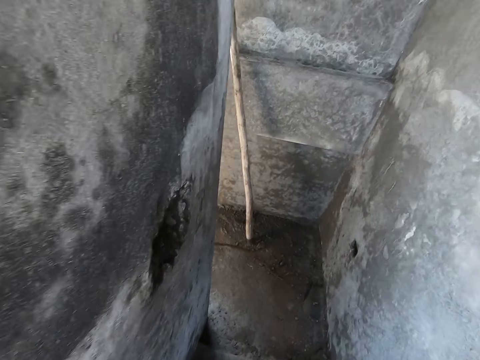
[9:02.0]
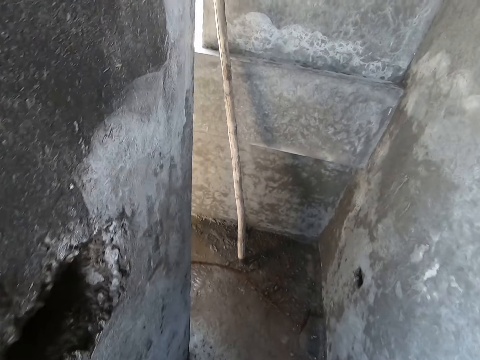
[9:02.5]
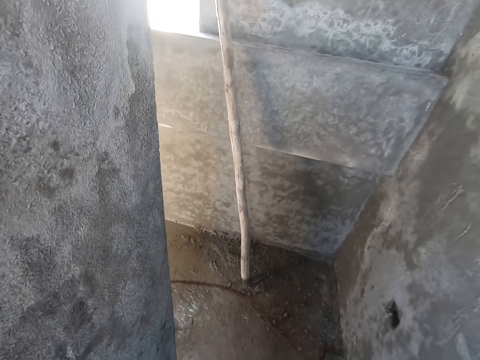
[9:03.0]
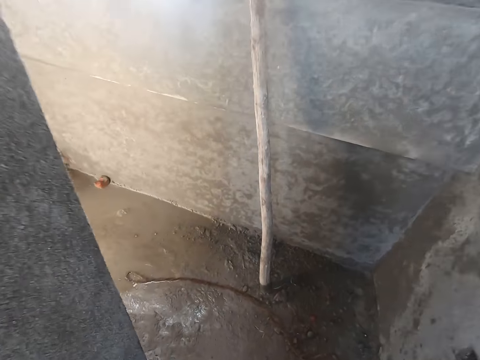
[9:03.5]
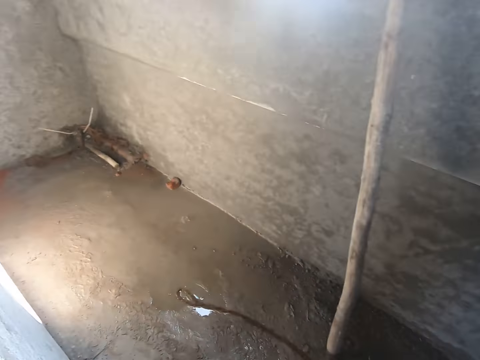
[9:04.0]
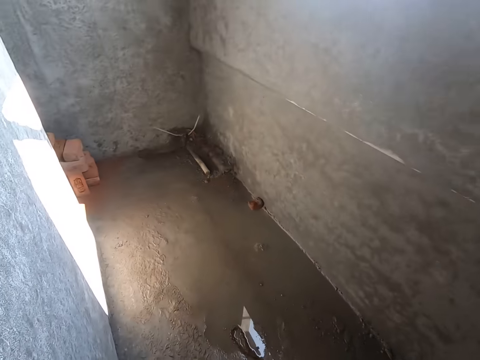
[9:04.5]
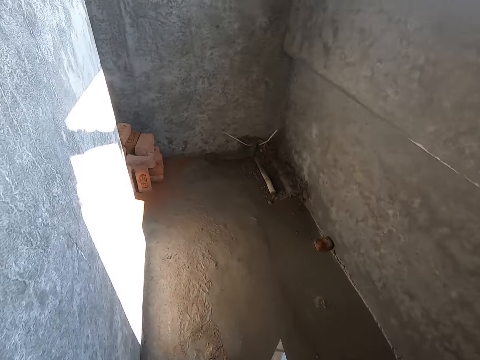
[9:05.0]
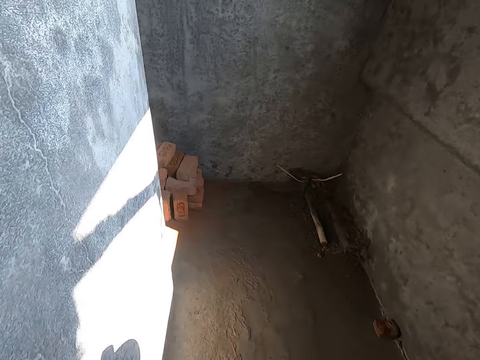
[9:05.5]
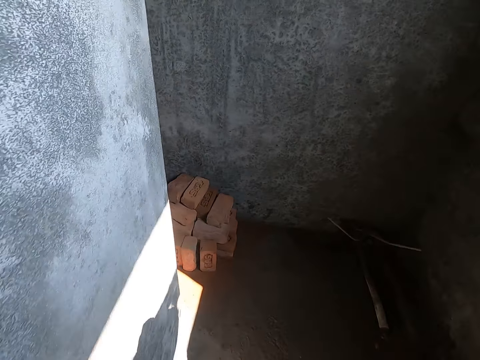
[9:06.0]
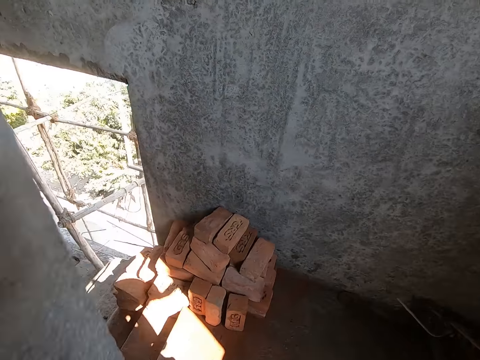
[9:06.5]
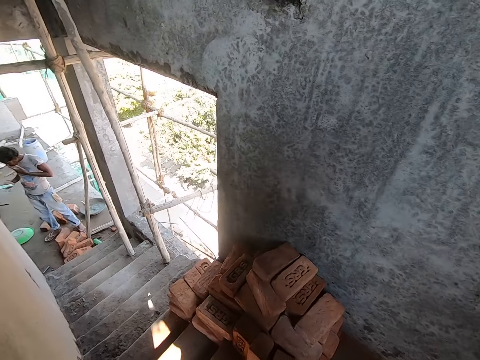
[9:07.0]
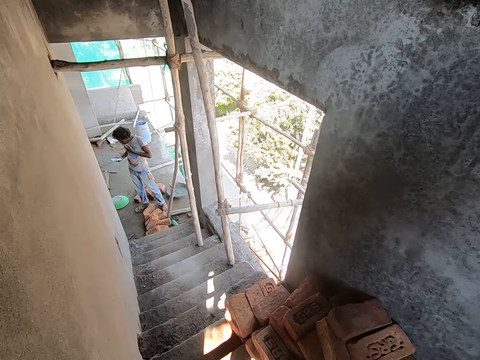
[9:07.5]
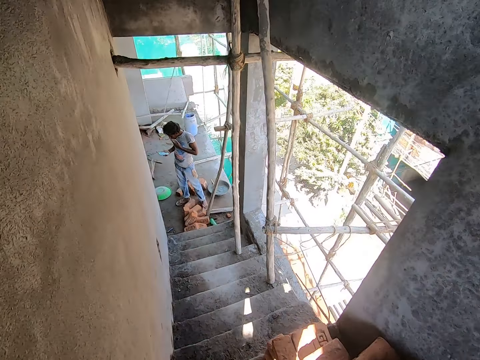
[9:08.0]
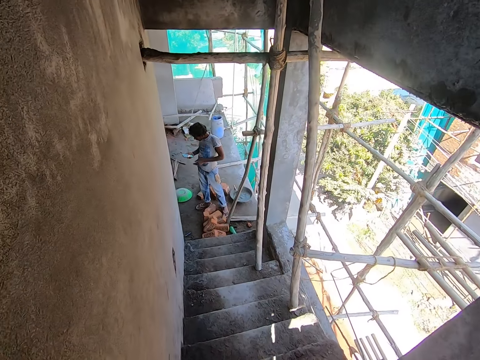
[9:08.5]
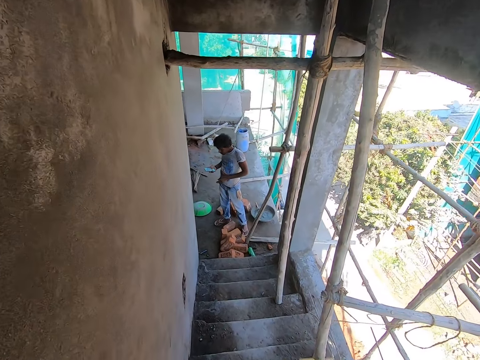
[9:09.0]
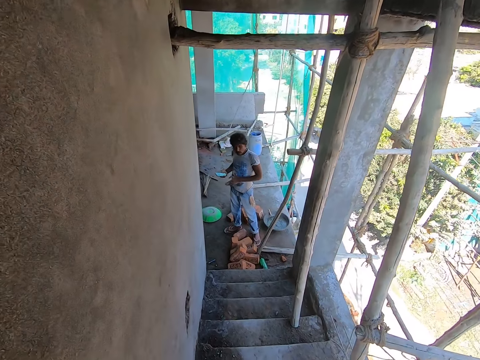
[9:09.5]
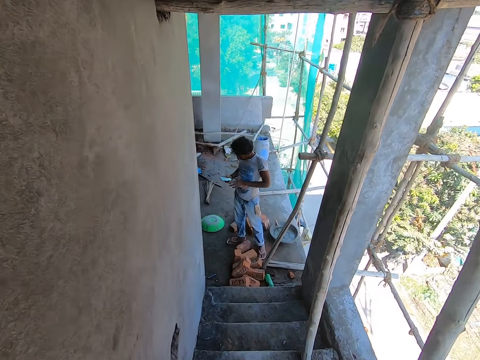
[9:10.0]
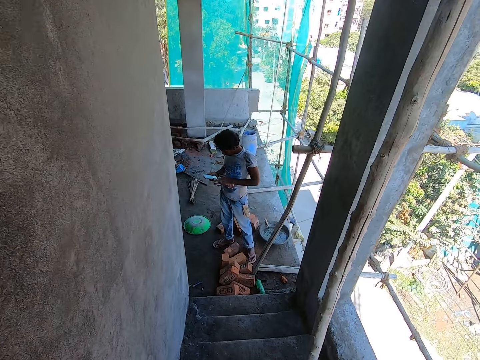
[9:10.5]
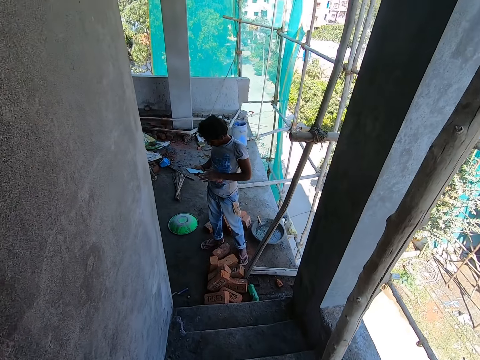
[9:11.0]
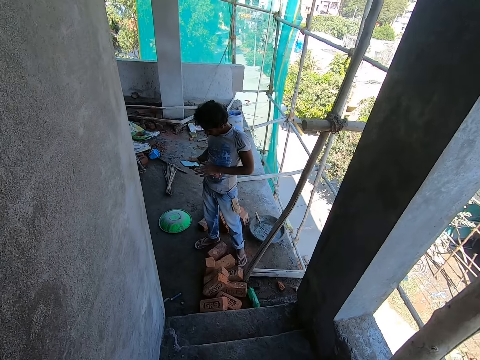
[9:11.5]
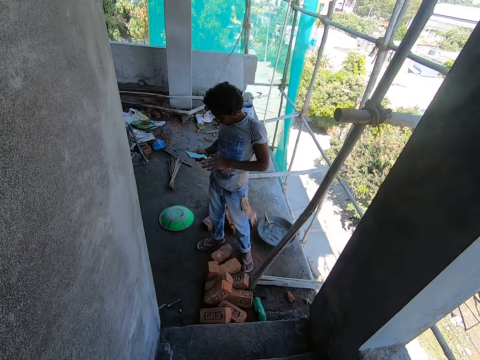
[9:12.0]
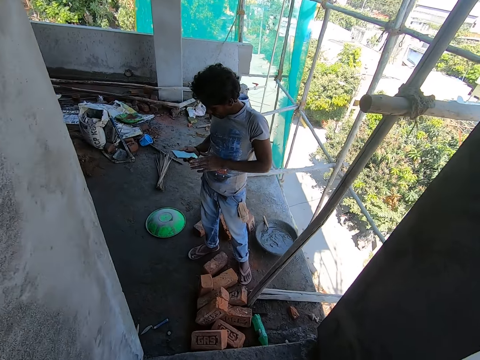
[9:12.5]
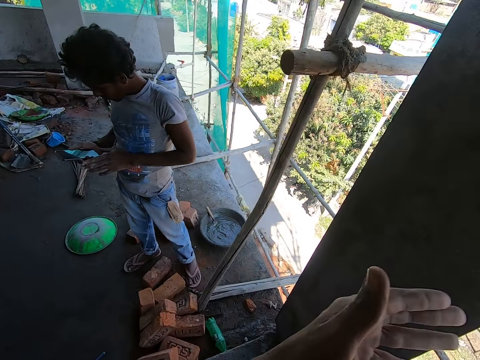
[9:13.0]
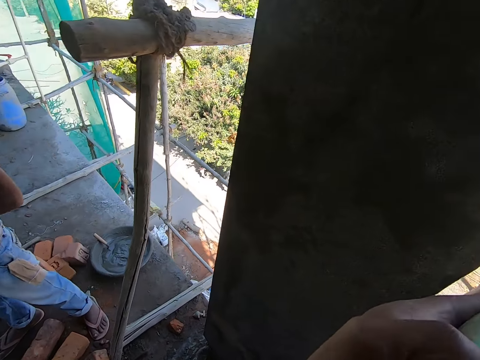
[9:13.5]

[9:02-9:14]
The man operates a phone with his right hand. The camera wearer climbs down the stairway.

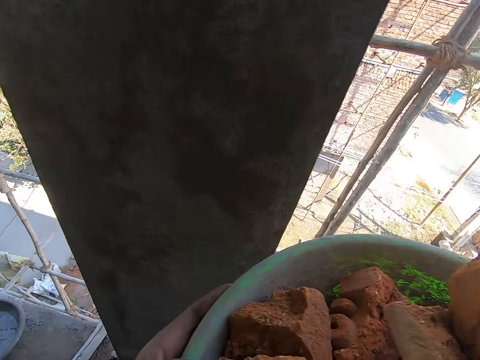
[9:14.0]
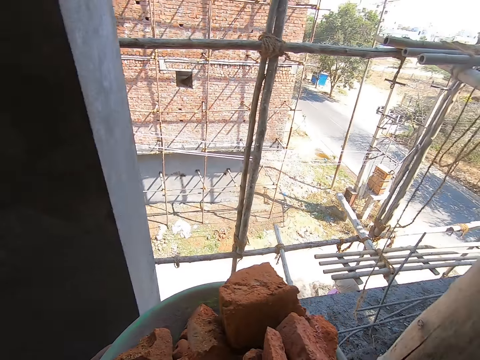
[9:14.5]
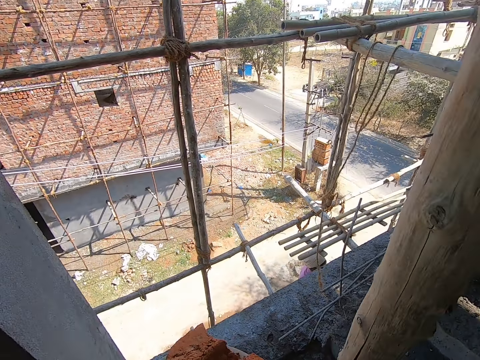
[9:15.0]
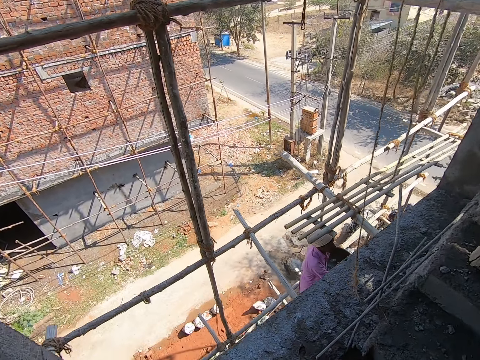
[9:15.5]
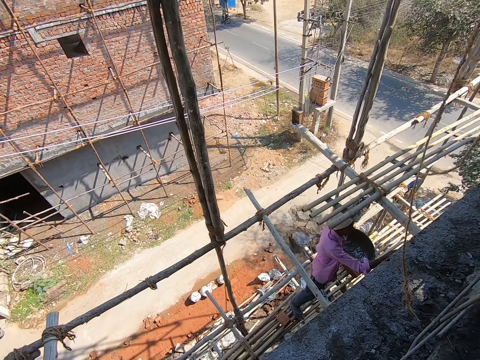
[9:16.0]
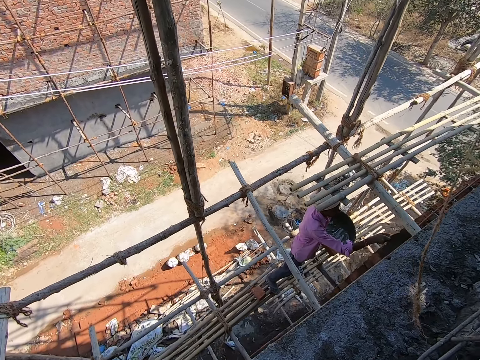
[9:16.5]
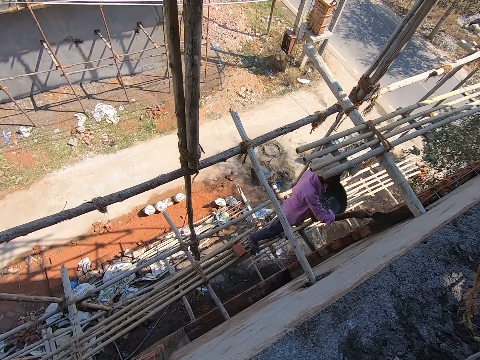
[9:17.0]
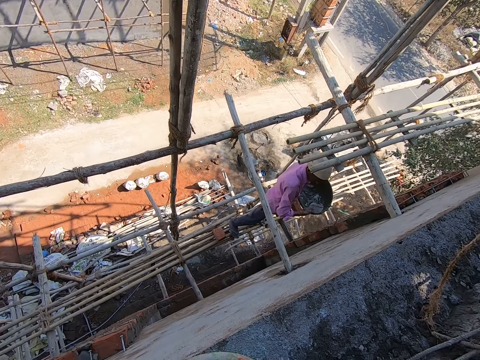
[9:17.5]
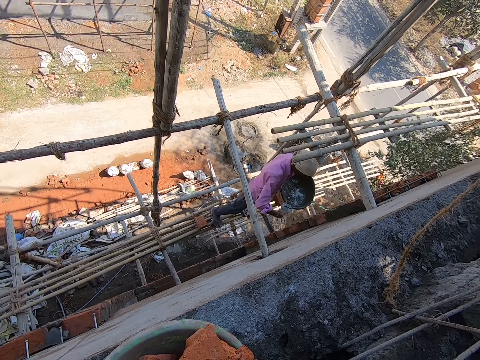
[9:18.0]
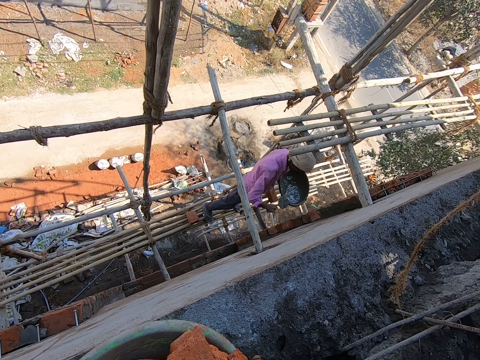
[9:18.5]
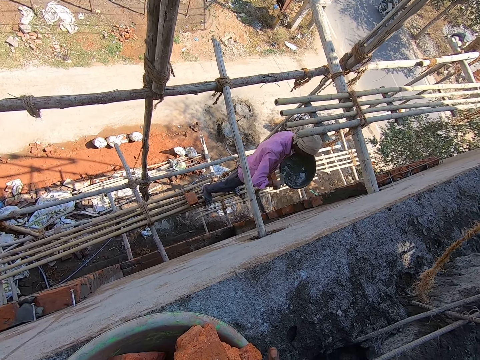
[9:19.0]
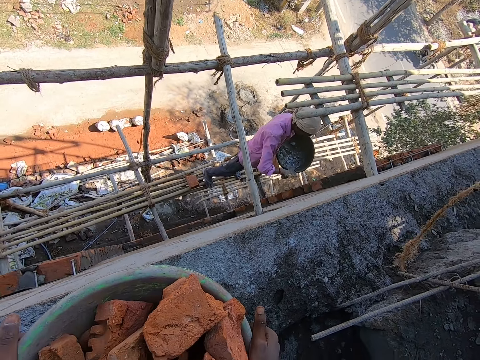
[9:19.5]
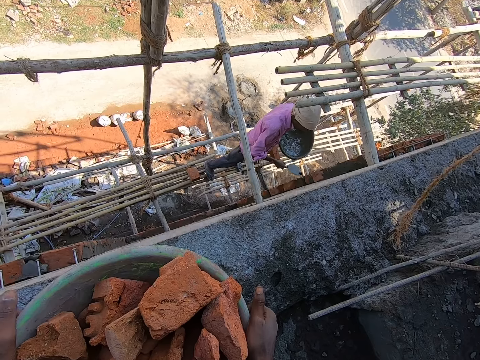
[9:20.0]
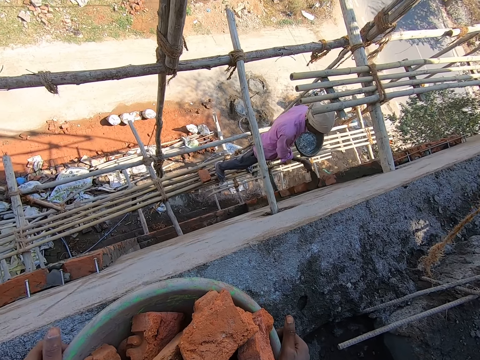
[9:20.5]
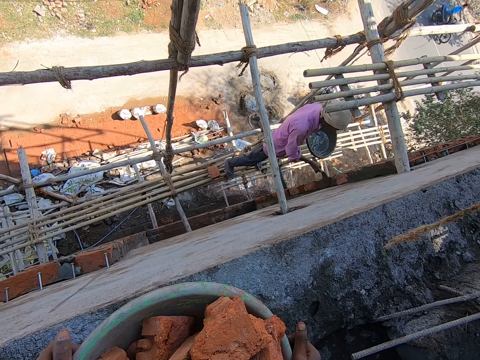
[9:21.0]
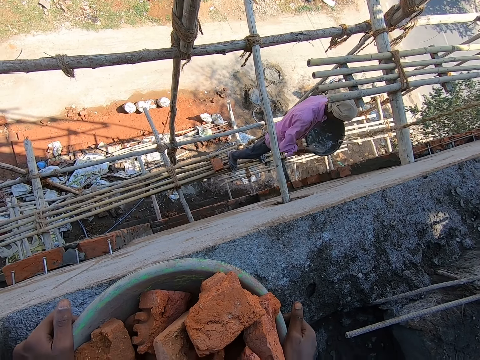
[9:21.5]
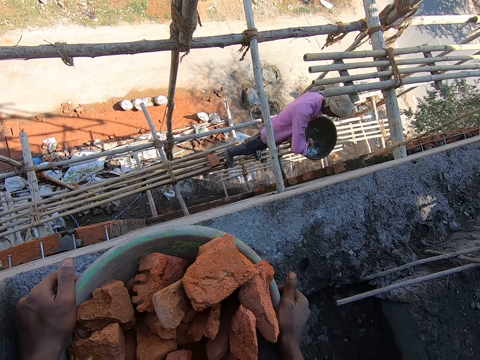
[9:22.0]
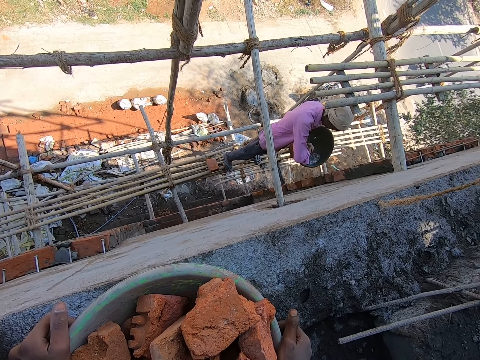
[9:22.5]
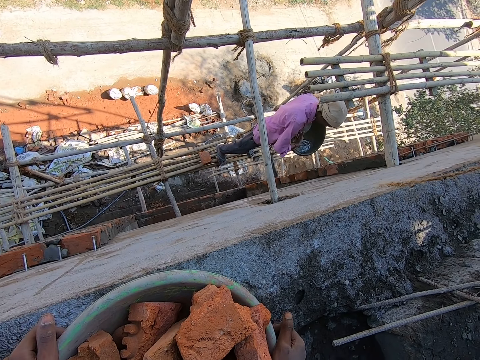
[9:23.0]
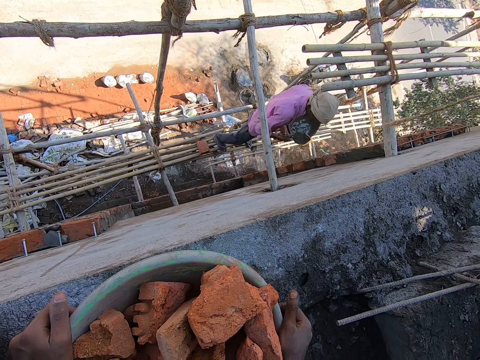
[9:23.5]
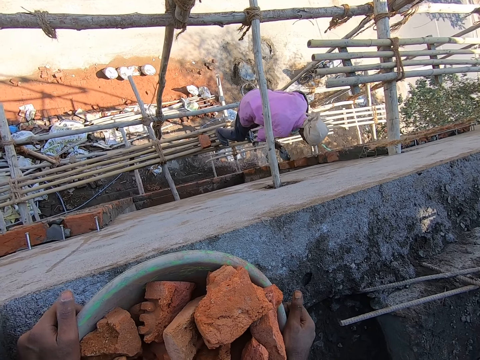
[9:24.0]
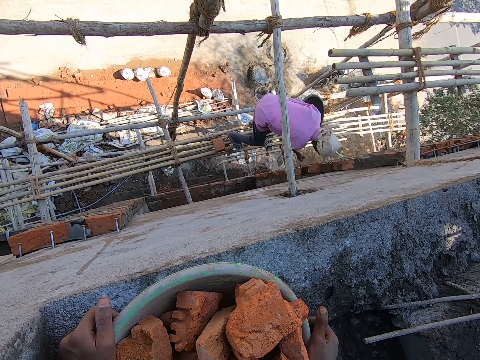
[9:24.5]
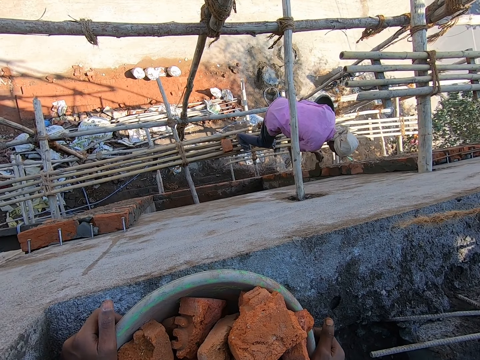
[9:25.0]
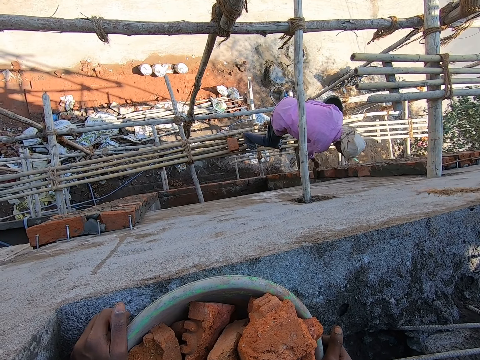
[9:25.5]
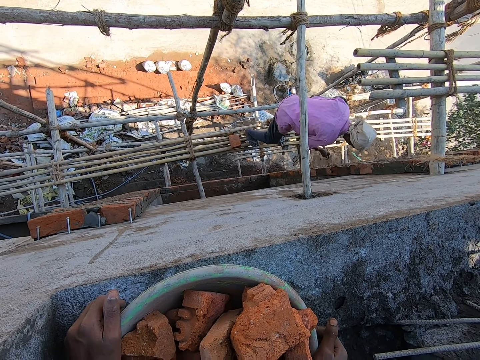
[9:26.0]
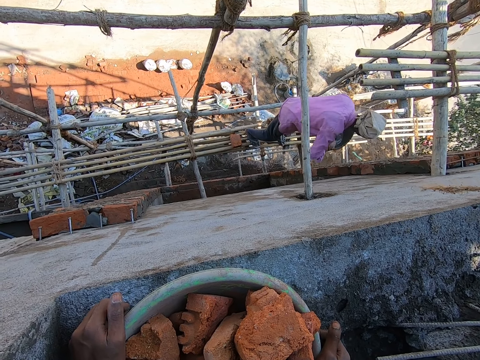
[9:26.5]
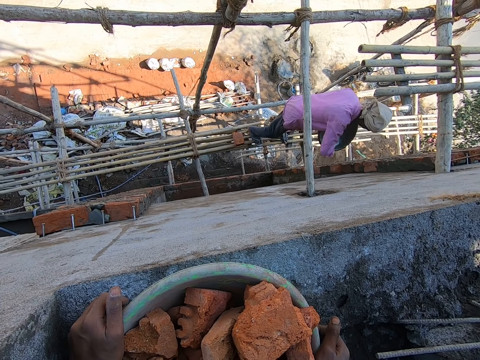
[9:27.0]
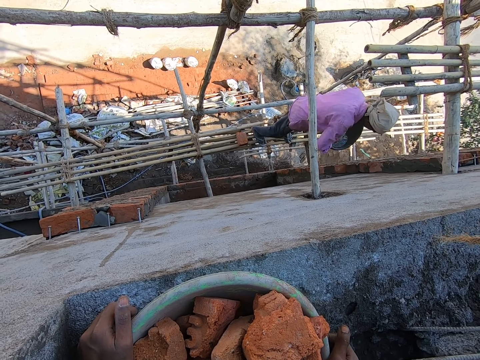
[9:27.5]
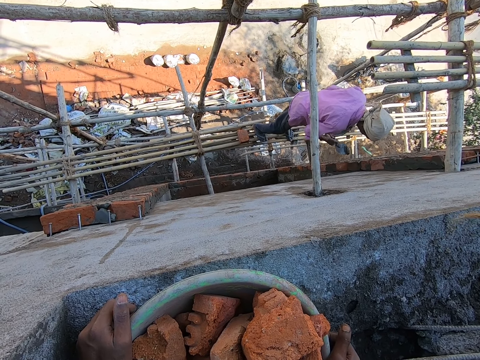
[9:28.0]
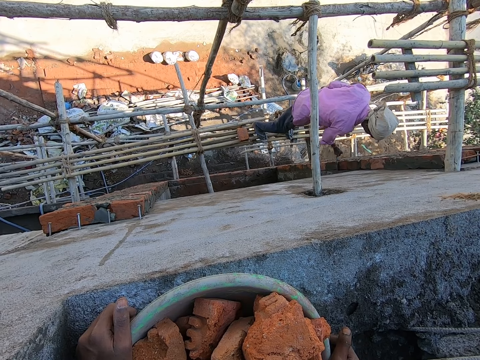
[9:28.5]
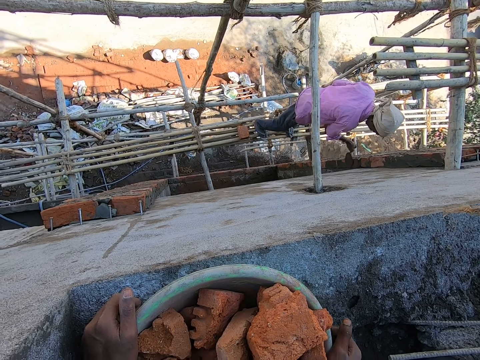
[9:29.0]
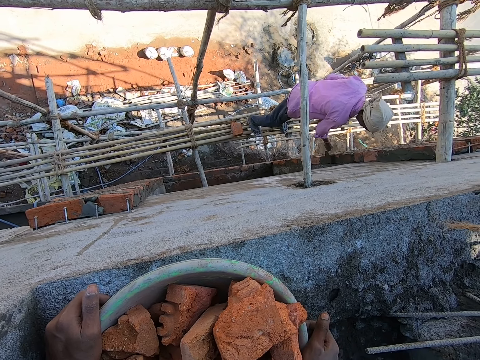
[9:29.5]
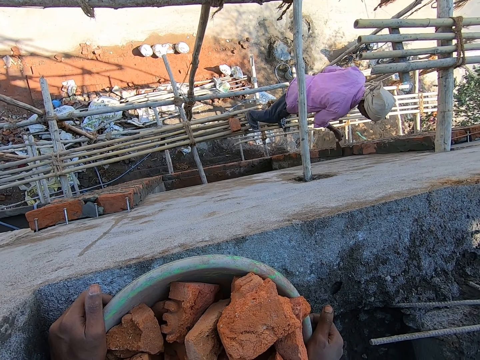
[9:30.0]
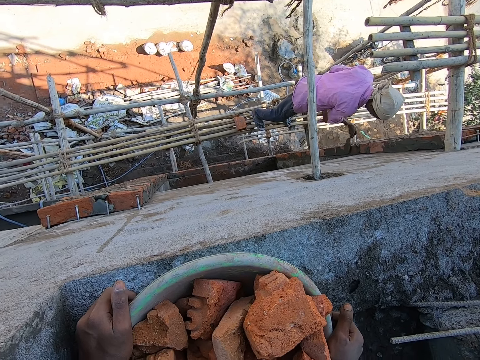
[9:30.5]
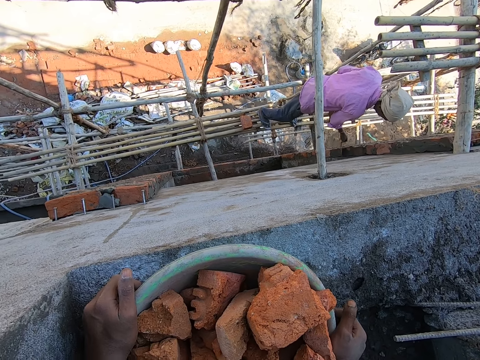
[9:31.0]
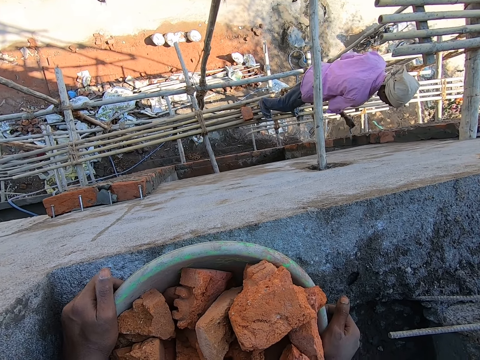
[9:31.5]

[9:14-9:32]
The camera wearer drops a bucket of sand on the ground with both hands. They look outside the building. A man plasters a wall with a trowel in his right hand. The camera wearer converses with the man. The man takes mortar from a head pan in his left hand with the trowel in his right hand. The man puts the mortar in the trowel in his right hand on a brick on the wall. The man takes mortar from the head pan in his left hand with the trowel in his right hand. The man puts the mortar in the trowel in his right hand on the brick on the wall. The man takes mortar from the head pan in his left hand with the trowel in his right hand. The man puts the mortar in the trowel in his right hand on the brick on the wall. The man plasters the brick with the mortar with the trowel in his right hand.
